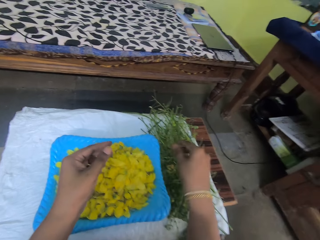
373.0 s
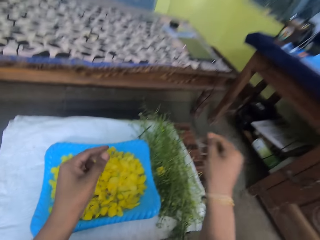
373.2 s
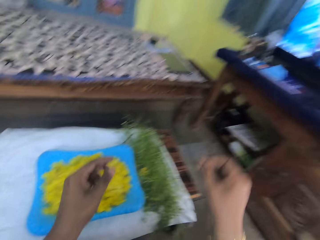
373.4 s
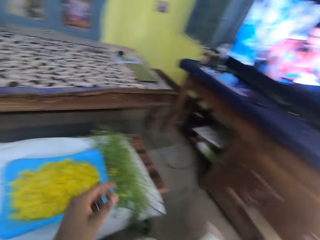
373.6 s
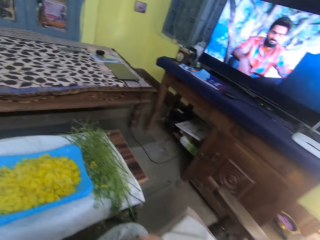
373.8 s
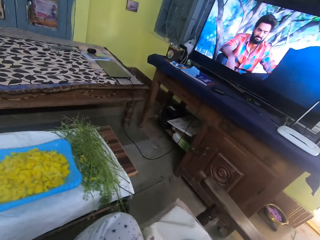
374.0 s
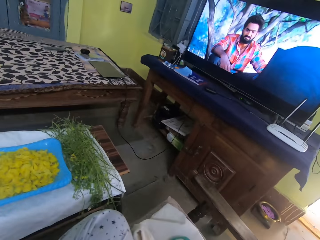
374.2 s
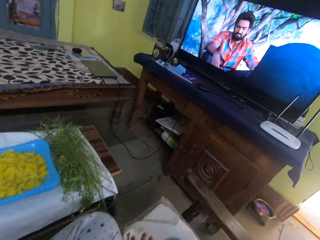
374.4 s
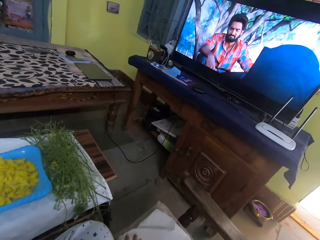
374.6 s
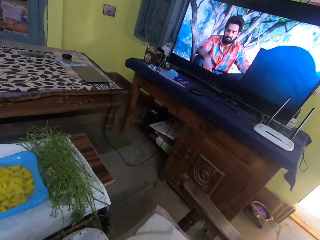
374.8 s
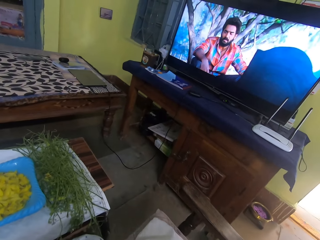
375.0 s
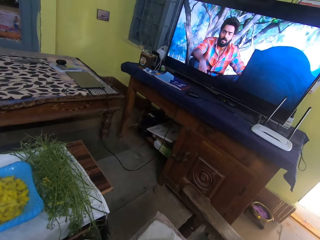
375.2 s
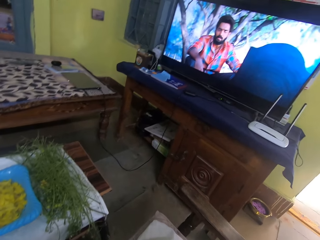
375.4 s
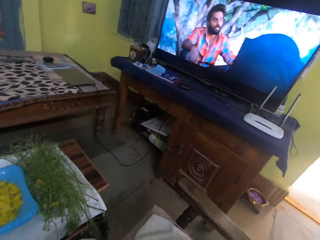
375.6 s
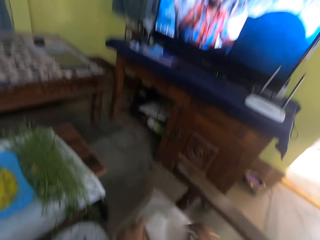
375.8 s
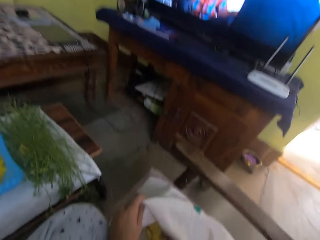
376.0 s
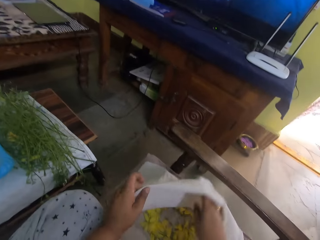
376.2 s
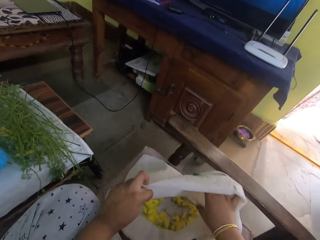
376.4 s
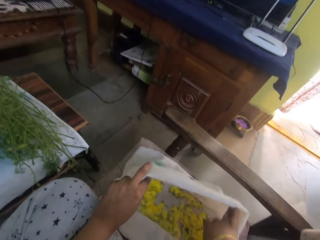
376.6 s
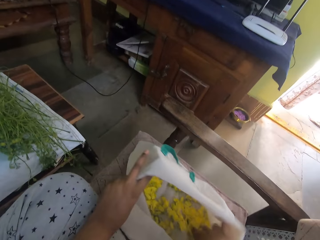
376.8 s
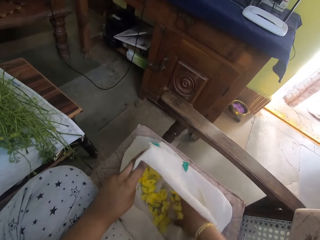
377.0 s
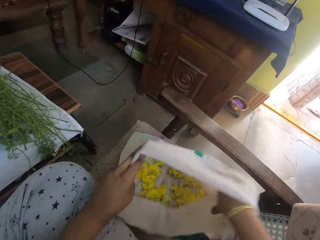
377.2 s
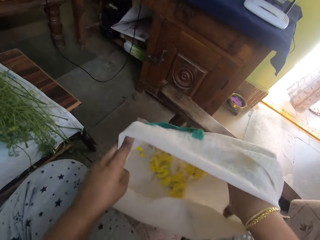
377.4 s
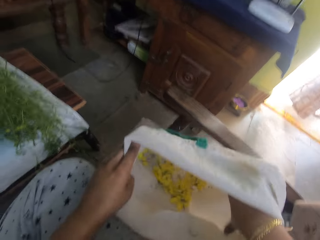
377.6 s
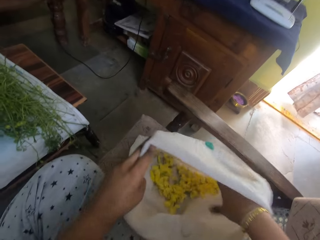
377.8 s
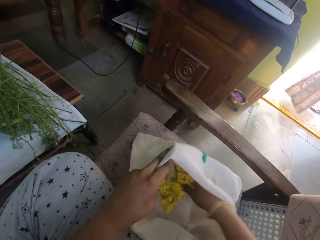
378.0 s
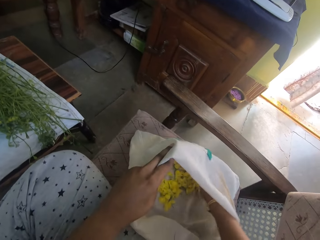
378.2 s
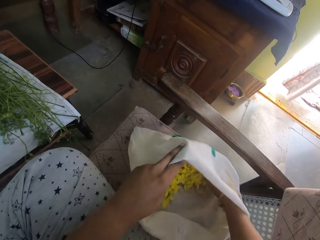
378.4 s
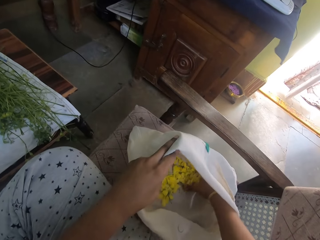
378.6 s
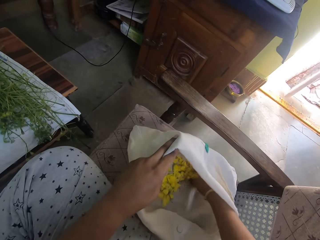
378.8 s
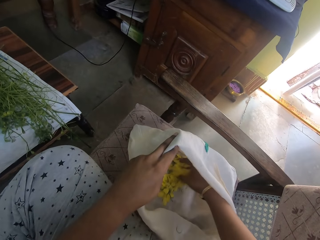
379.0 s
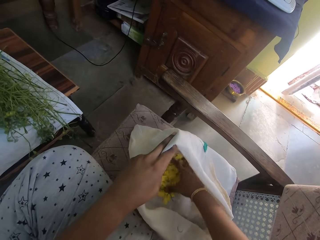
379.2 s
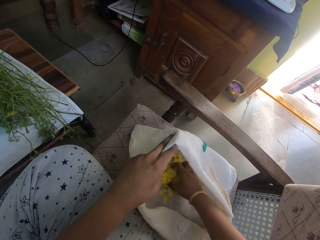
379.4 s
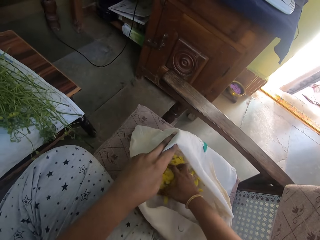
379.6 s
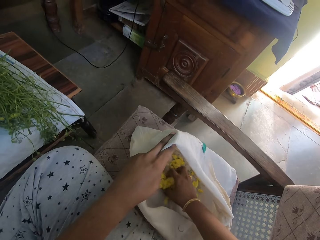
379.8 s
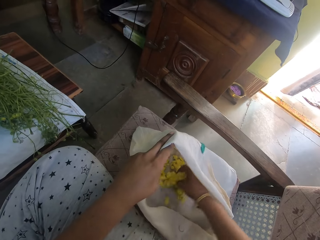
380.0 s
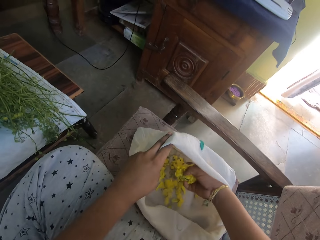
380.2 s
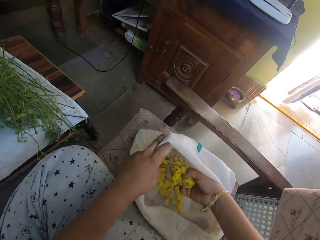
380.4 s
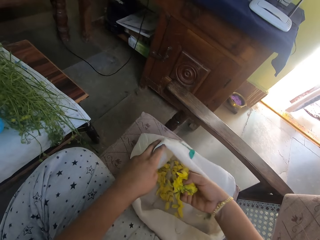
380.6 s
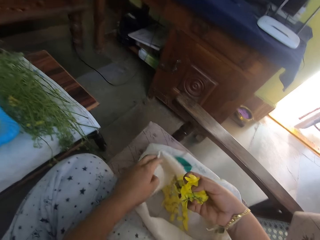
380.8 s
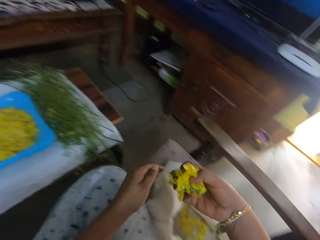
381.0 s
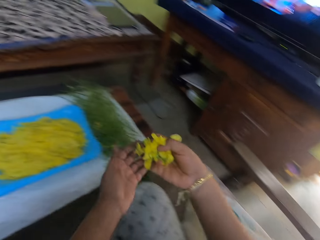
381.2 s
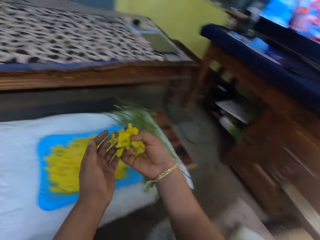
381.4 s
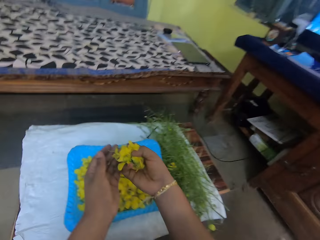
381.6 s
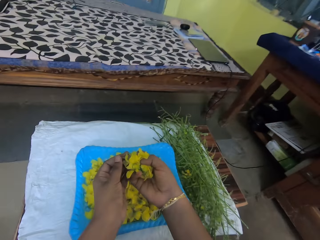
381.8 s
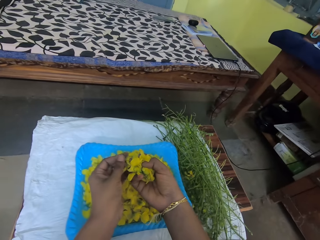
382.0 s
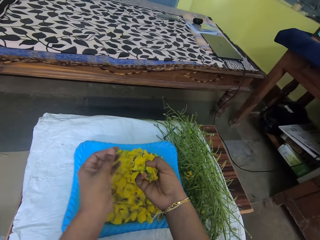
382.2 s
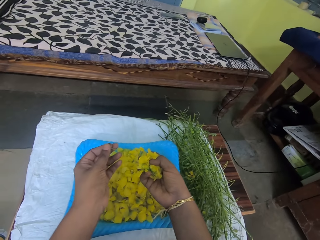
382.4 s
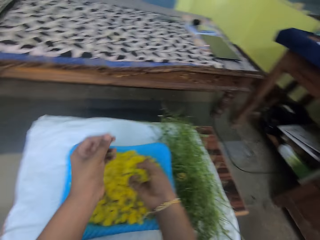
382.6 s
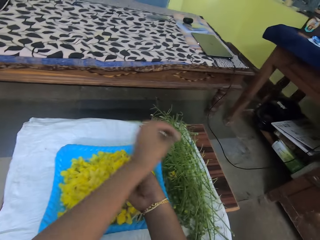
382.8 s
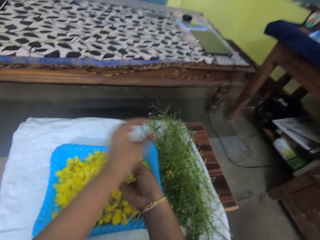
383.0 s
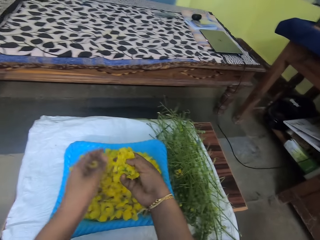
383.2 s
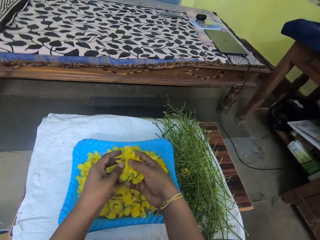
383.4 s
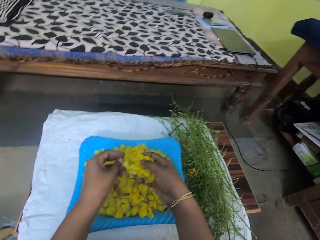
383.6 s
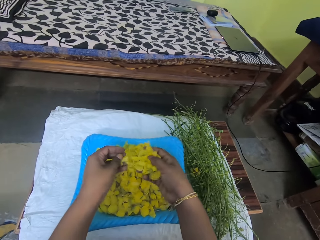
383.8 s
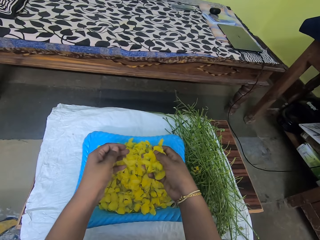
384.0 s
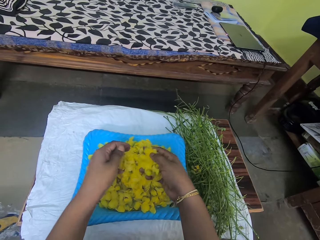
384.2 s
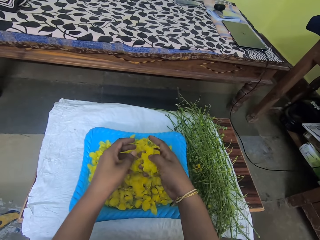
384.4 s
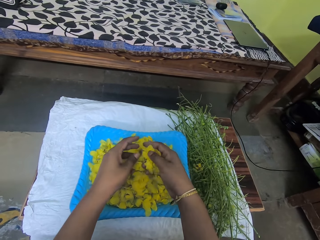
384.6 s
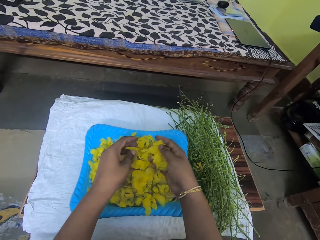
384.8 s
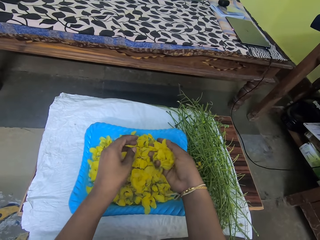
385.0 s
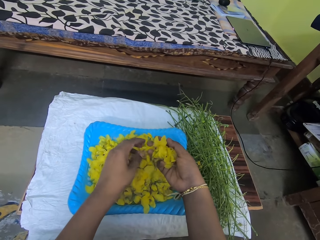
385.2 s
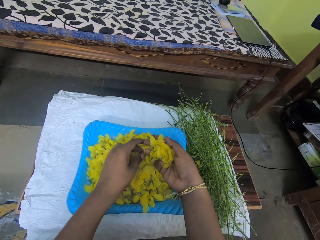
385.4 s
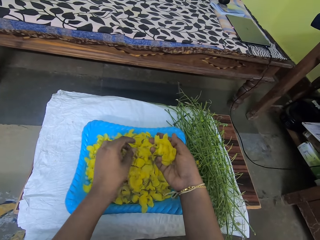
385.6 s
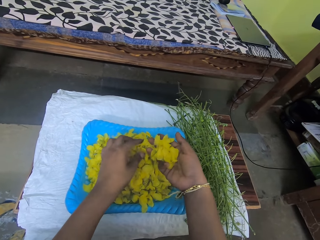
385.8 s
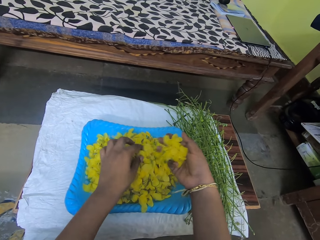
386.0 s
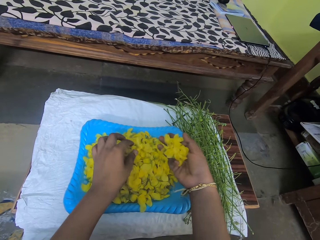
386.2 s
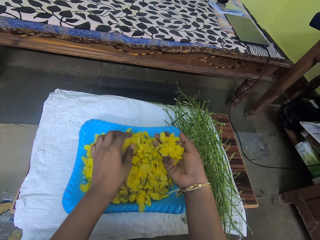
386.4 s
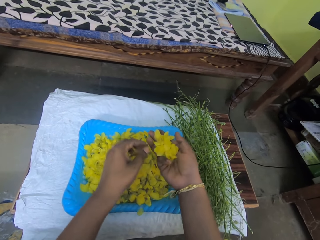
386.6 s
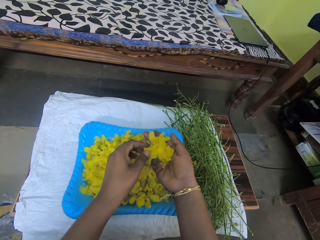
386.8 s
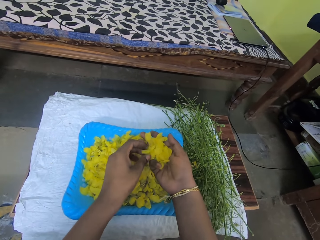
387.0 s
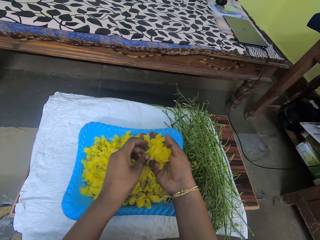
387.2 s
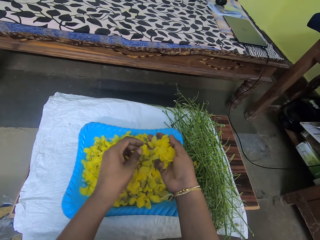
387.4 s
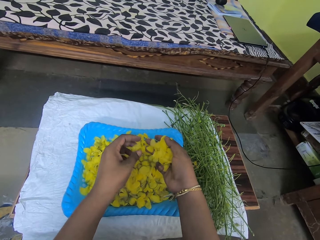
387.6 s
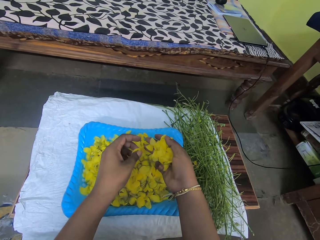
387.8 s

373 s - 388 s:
The camera wearer takes the leaves on the sack. They pick vegetables. They put the leaves on the tray.

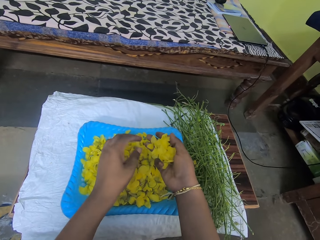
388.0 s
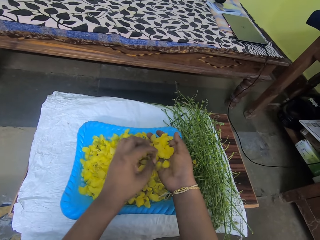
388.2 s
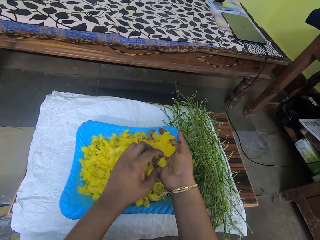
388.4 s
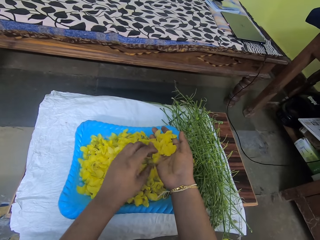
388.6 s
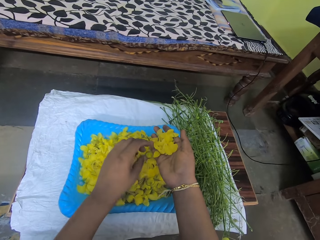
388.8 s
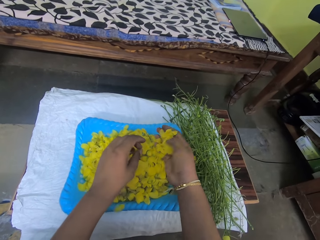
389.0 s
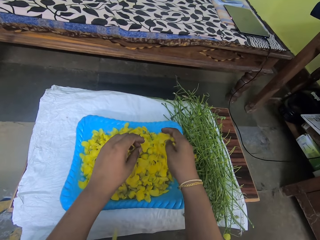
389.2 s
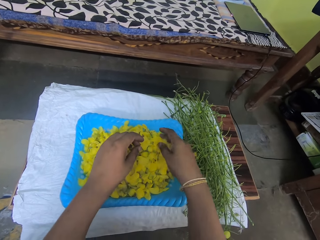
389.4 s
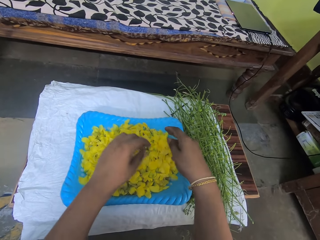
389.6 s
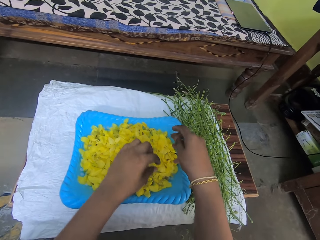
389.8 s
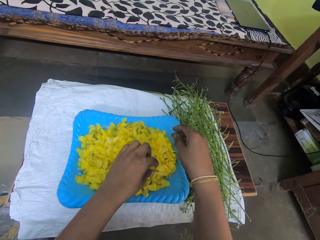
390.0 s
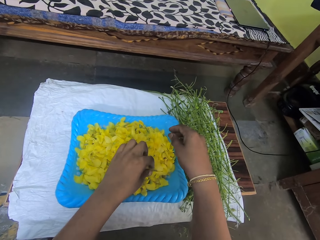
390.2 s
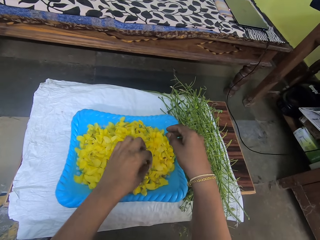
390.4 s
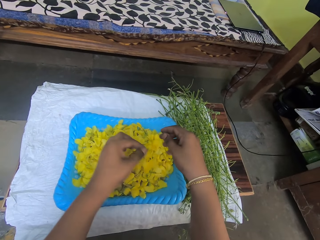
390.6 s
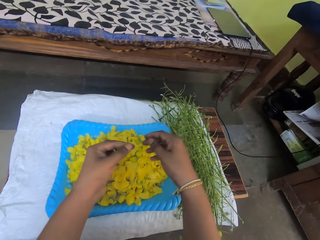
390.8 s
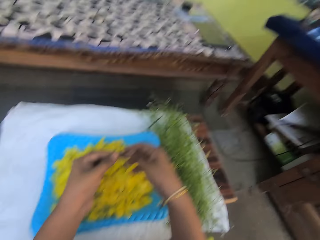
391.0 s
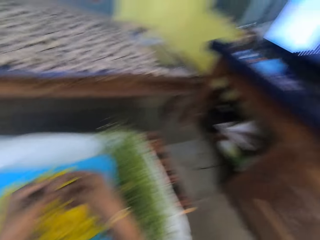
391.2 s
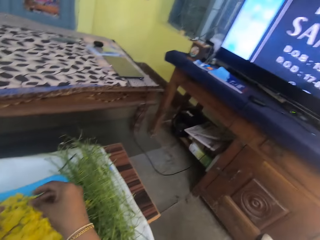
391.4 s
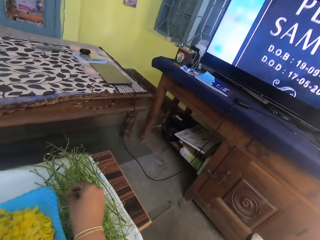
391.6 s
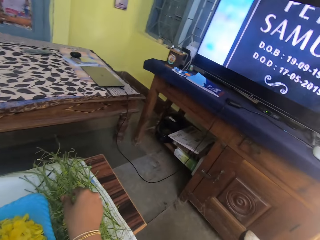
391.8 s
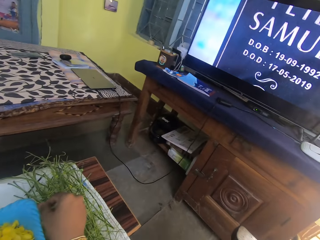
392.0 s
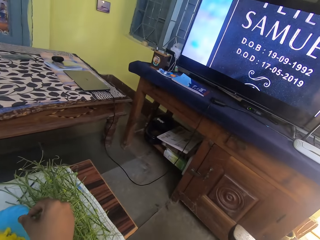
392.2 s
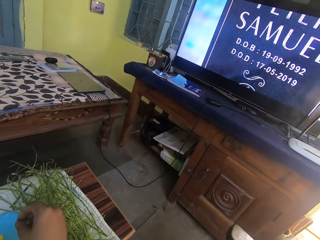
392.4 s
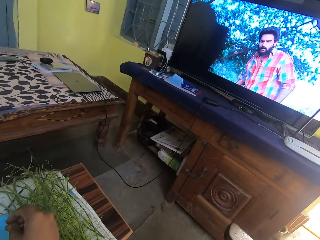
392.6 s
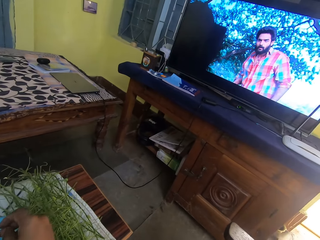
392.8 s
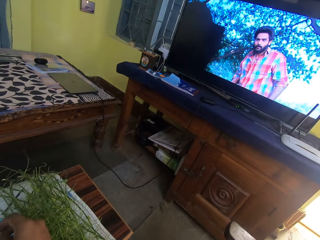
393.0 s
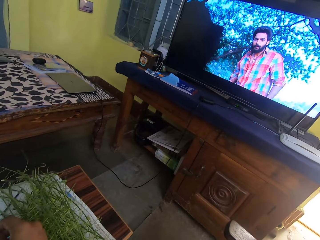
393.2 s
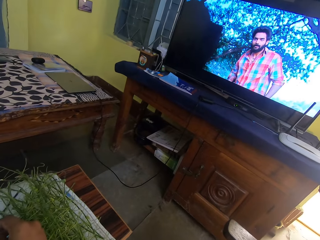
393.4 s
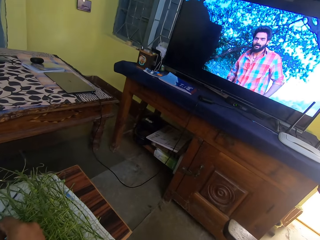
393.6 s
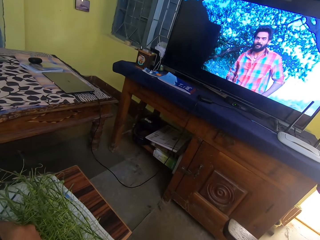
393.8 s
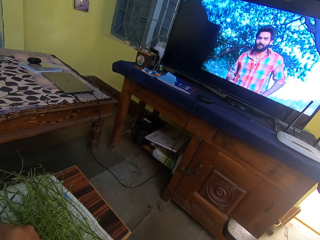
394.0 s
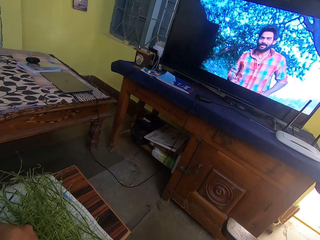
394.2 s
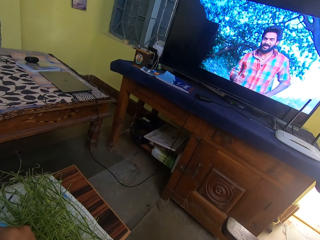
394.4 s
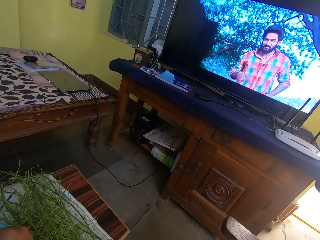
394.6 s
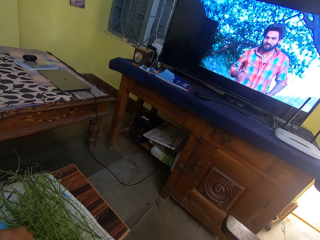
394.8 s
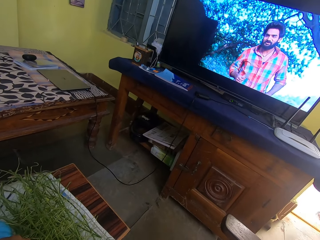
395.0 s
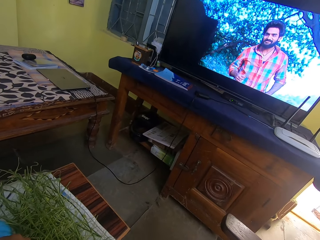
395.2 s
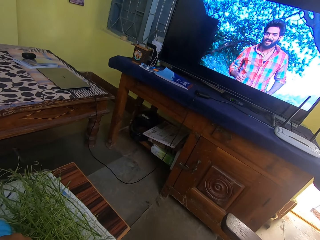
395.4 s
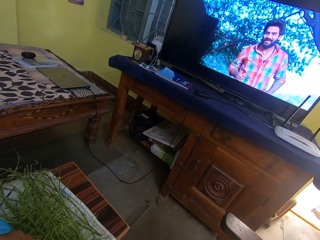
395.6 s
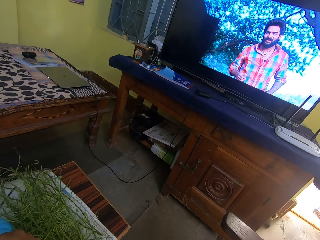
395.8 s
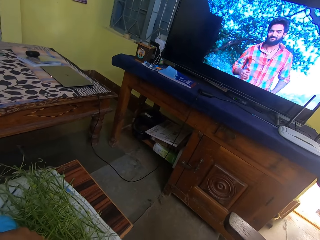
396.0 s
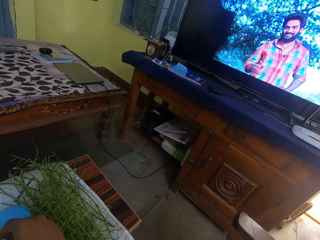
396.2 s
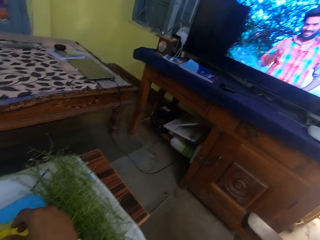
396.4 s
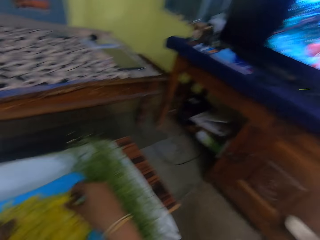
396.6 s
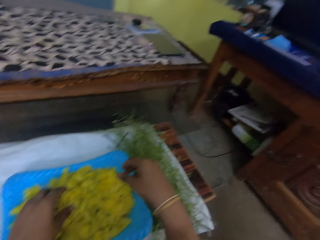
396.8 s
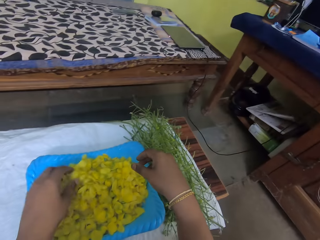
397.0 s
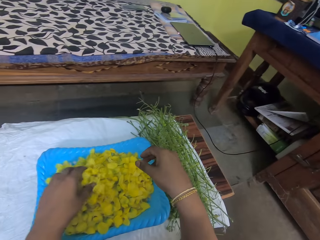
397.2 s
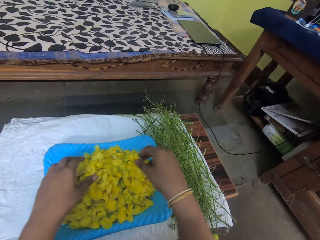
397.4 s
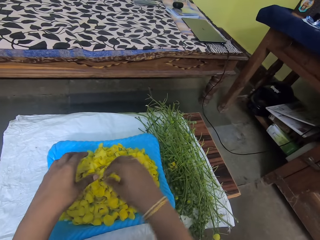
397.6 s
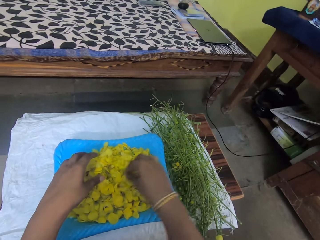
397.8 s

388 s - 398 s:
The camera wearer watches television.
